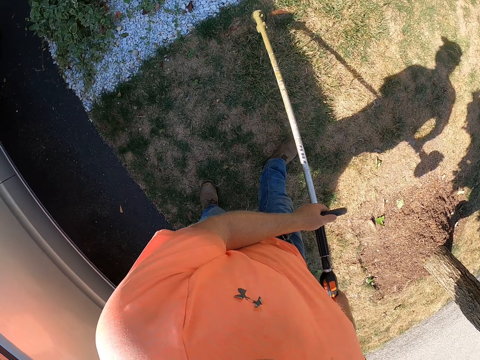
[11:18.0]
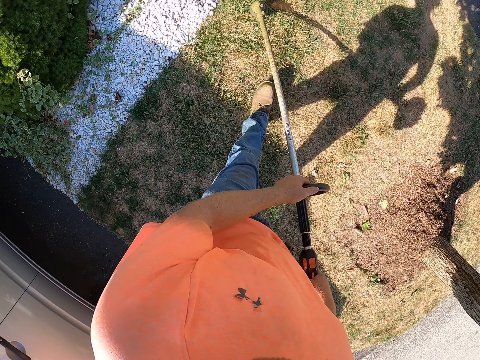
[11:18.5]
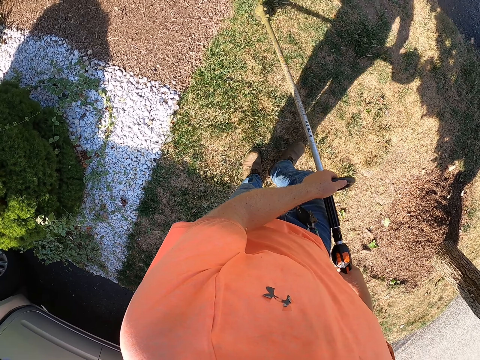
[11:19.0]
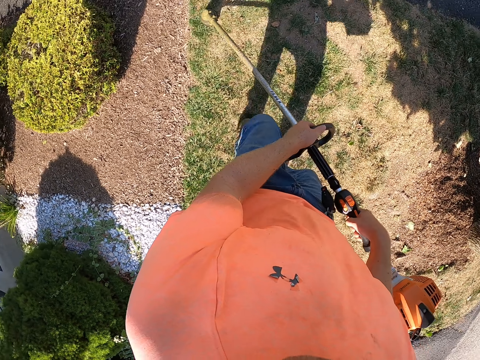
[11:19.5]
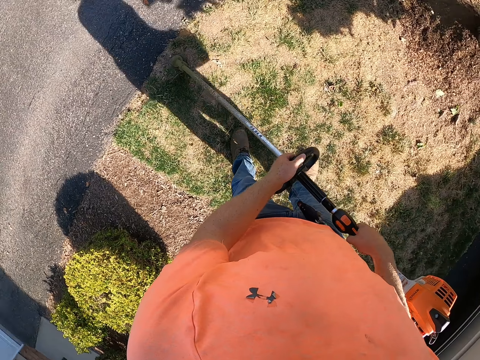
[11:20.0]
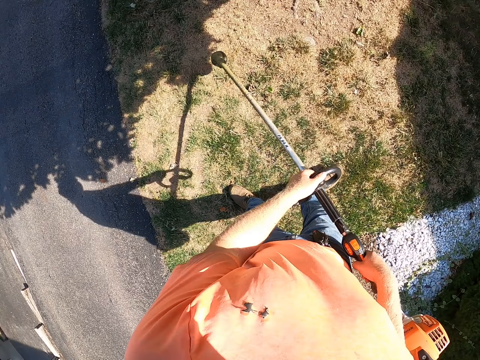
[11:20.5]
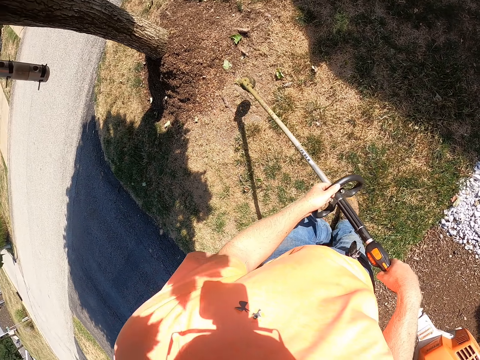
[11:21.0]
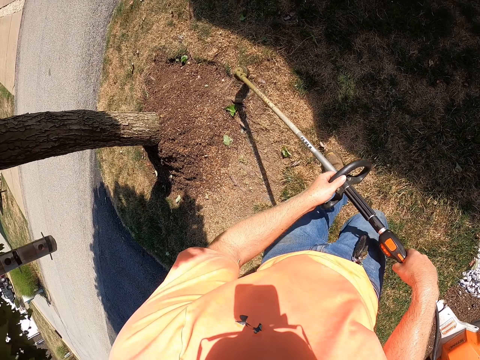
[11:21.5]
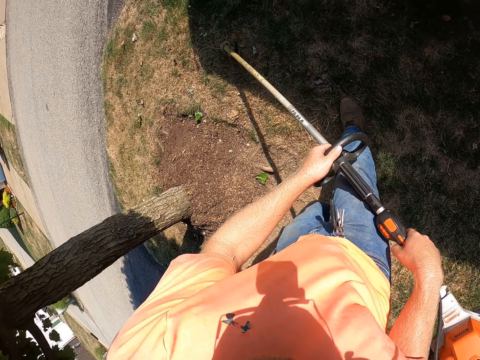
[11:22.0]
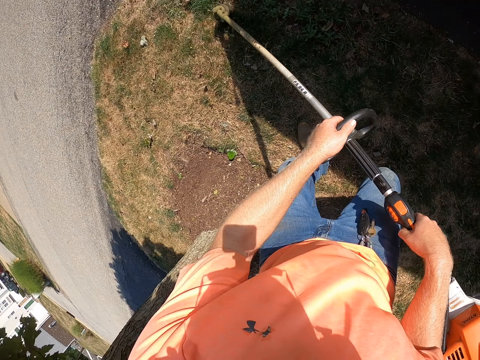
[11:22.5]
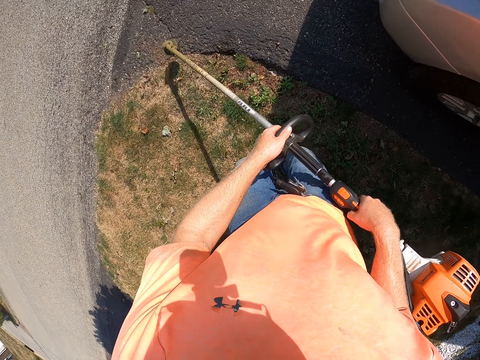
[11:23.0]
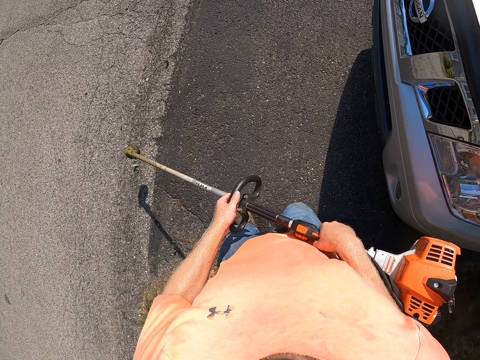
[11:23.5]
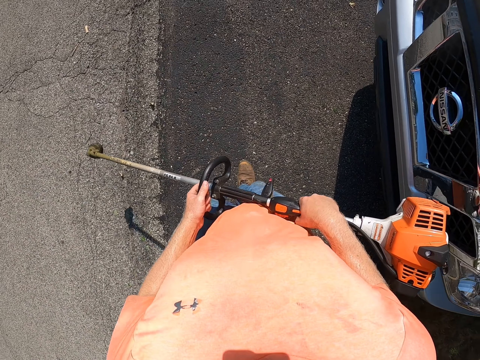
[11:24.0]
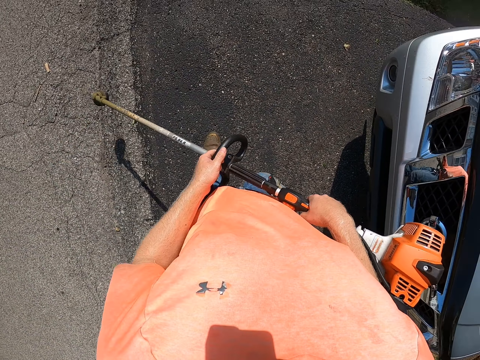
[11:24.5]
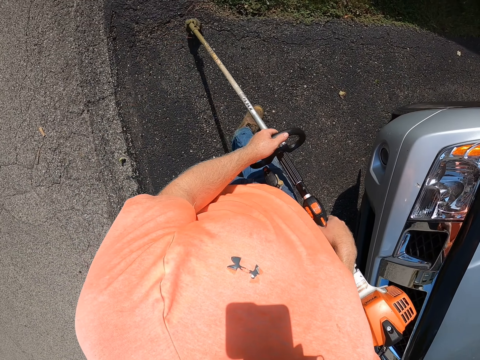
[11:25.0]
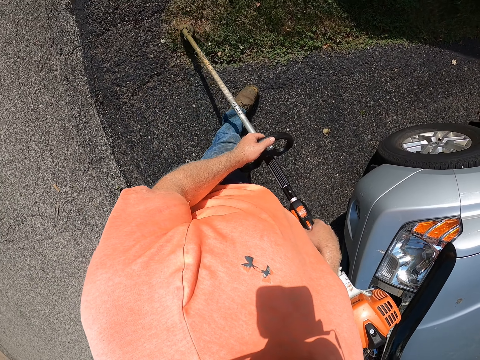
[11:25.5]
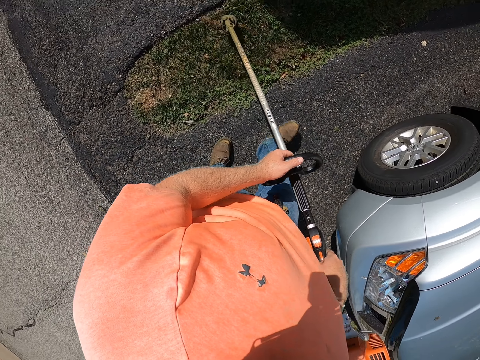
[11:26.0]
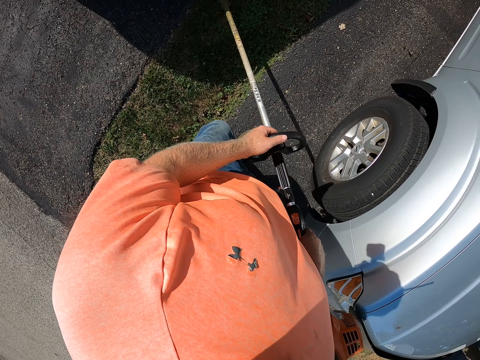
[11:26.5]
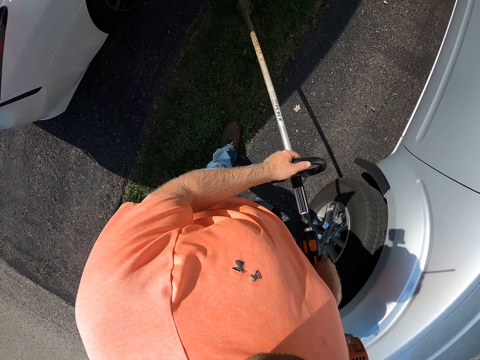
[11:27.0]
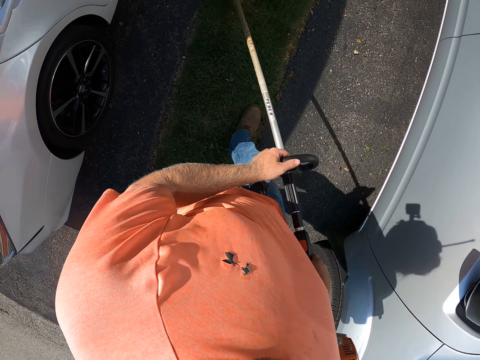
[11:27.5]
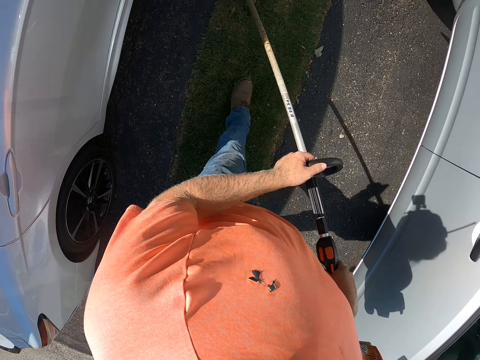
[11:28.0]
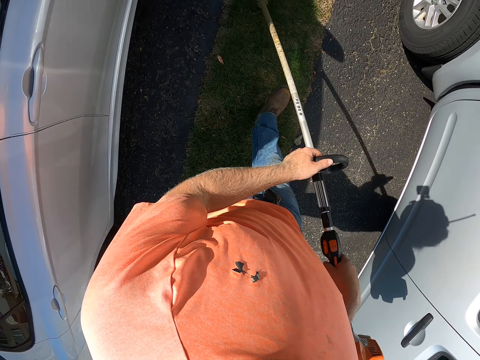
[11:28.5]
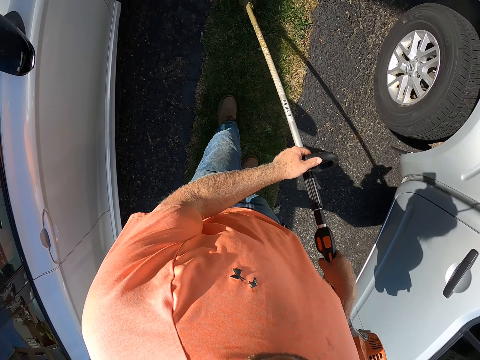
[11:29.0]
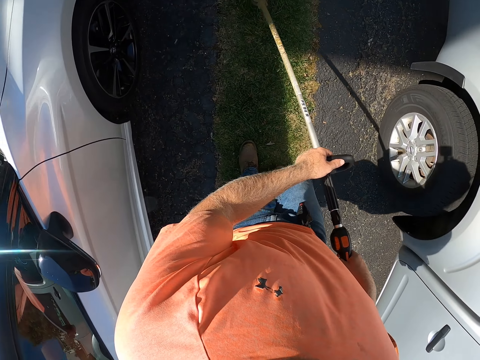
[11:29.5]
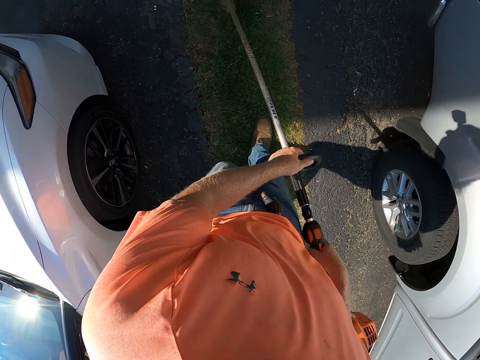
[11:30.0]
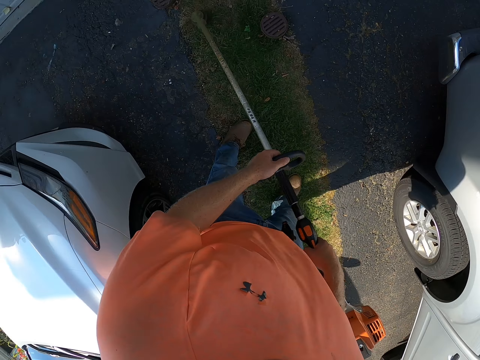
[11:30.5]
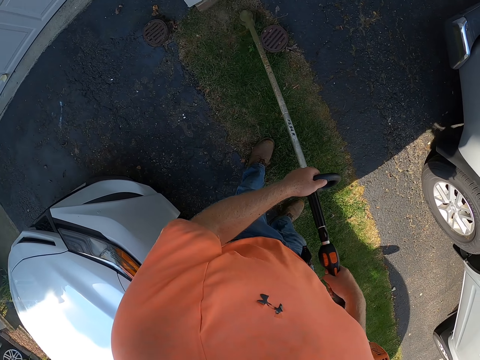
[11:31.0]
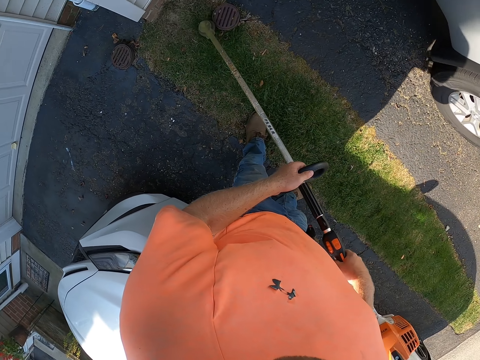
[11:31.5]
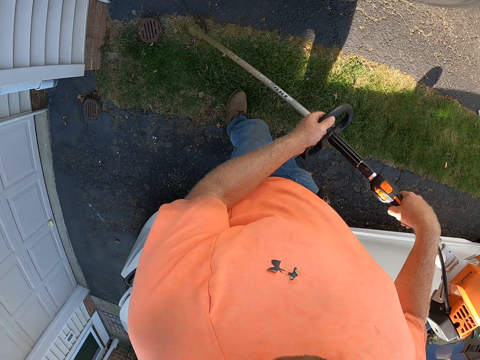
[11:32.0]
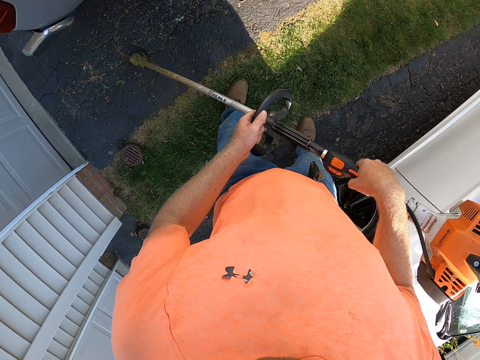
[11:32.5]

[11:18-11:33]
The camera wearer lifts a vacuum. He walks on the tarred road with the grass cutter in his hands. He vacuums grass. He cuts some grasses on a lawn near the tarred road with the grass cutter in his hands.

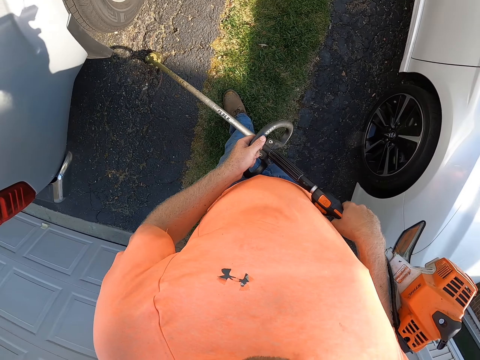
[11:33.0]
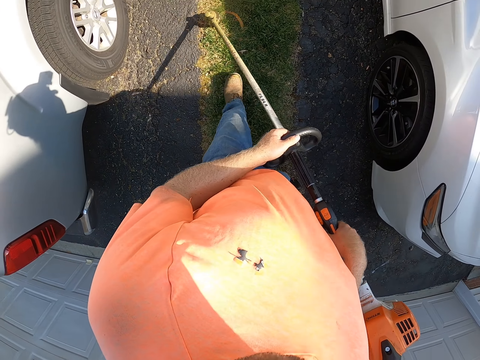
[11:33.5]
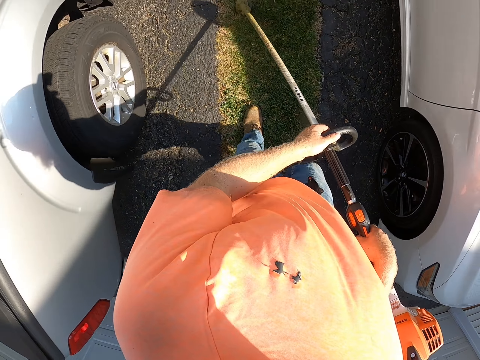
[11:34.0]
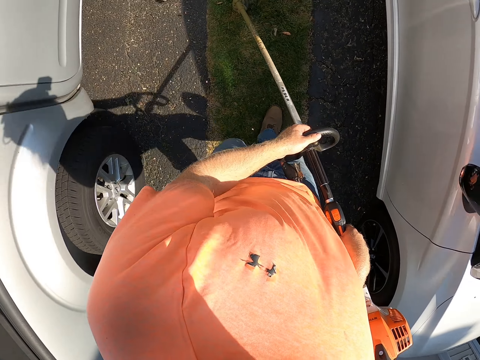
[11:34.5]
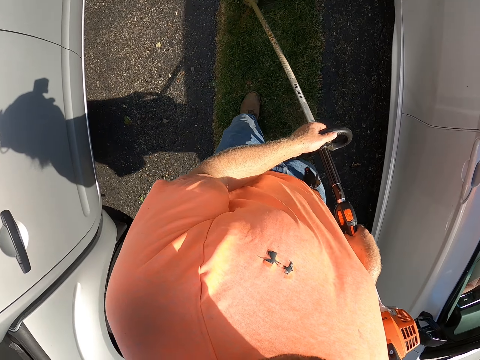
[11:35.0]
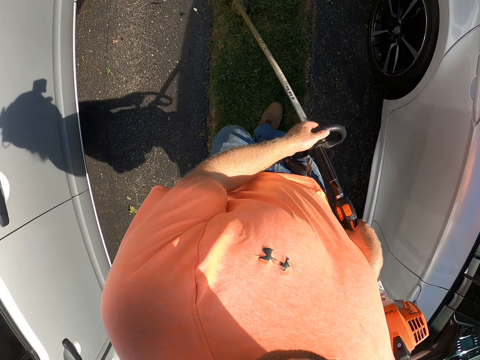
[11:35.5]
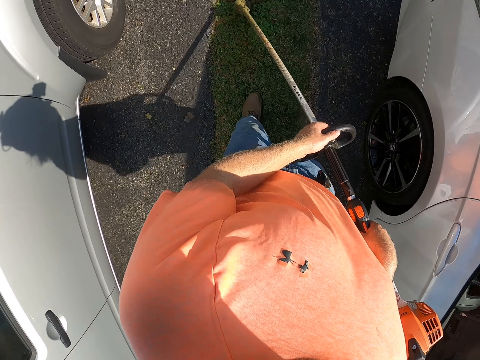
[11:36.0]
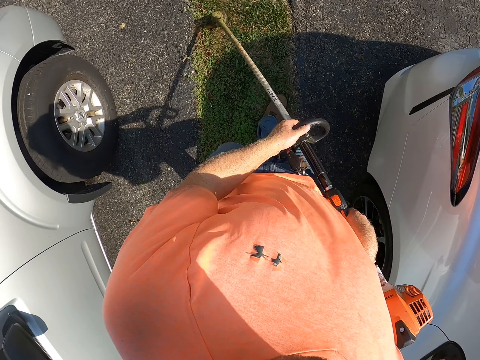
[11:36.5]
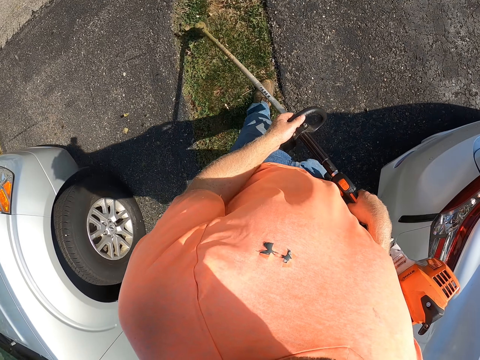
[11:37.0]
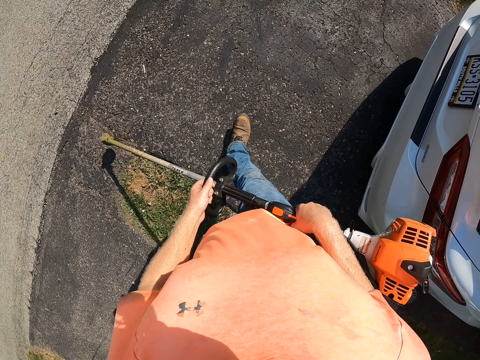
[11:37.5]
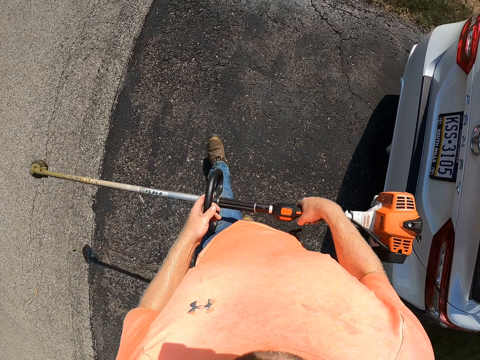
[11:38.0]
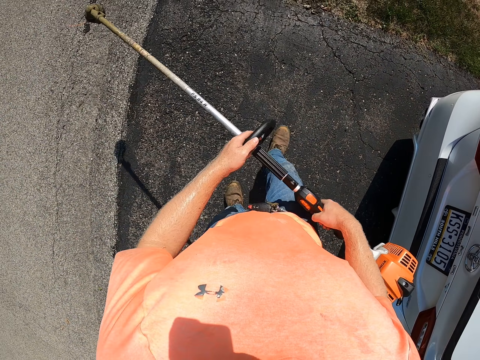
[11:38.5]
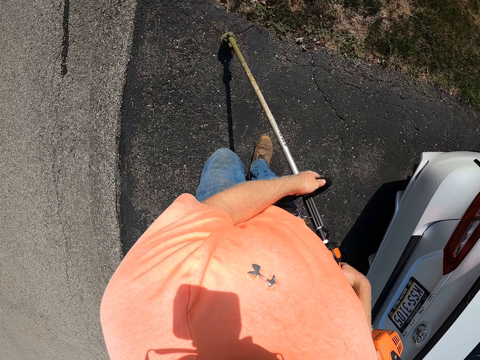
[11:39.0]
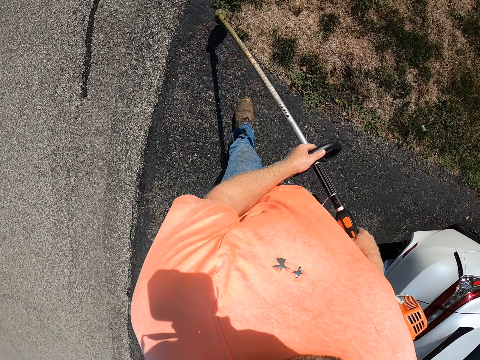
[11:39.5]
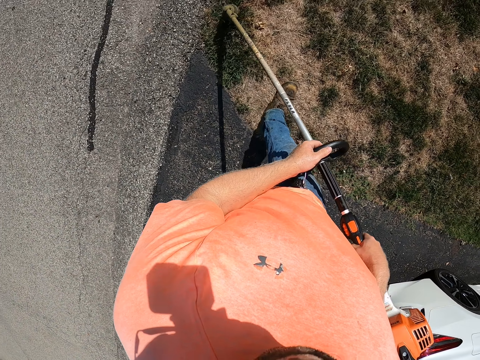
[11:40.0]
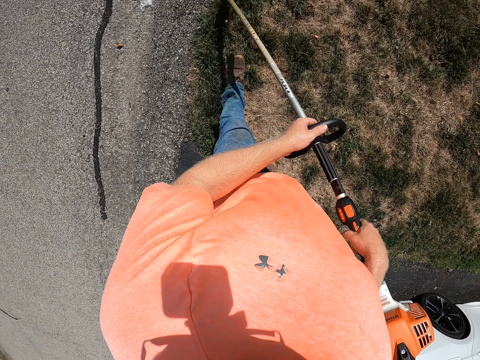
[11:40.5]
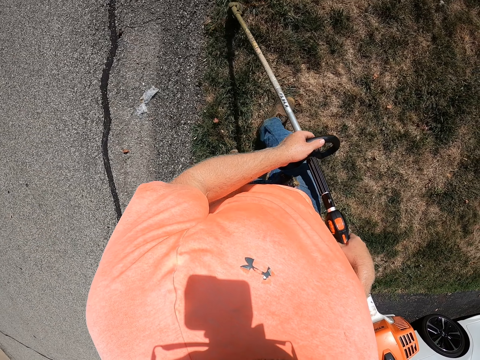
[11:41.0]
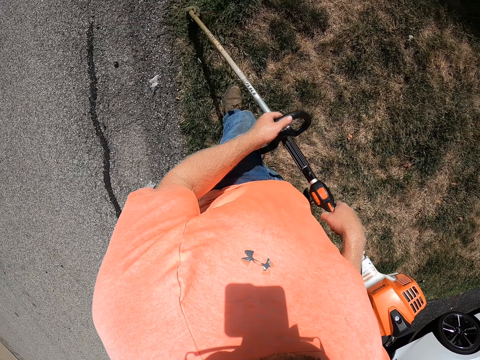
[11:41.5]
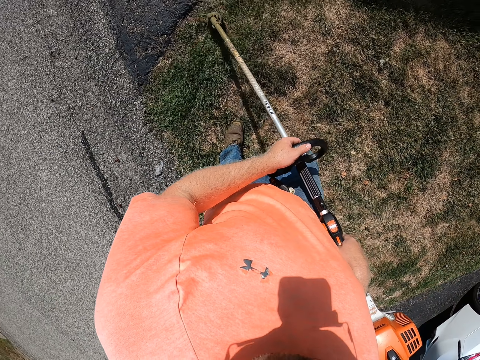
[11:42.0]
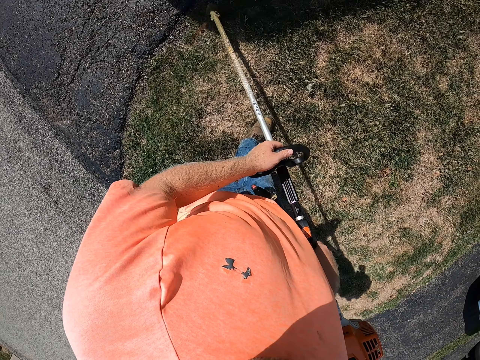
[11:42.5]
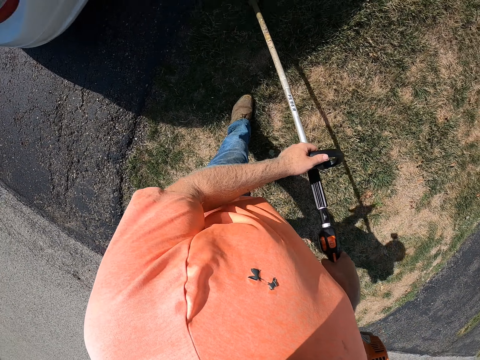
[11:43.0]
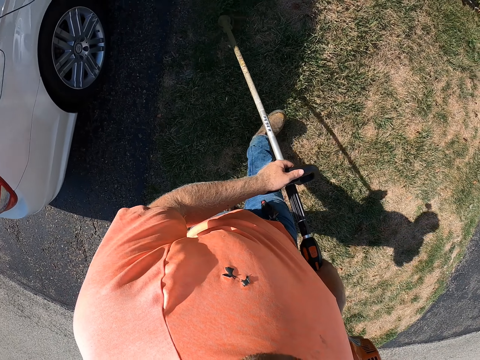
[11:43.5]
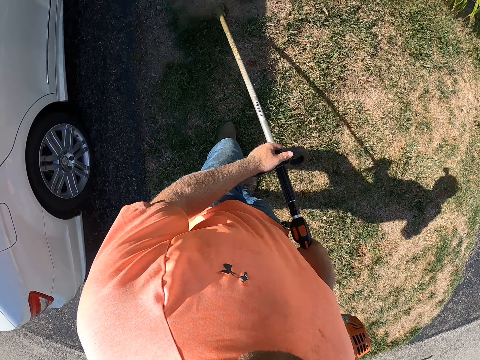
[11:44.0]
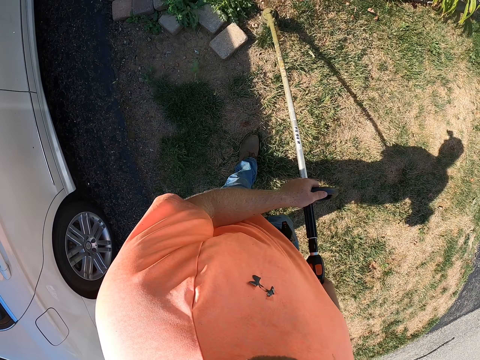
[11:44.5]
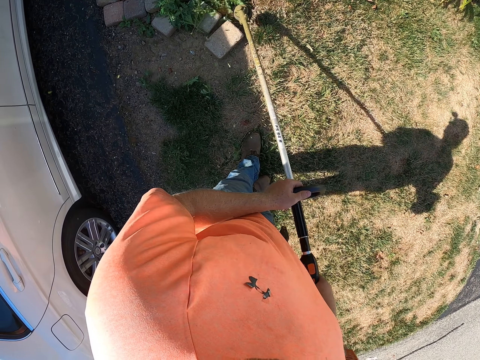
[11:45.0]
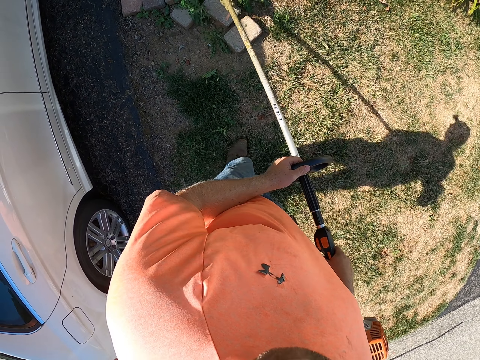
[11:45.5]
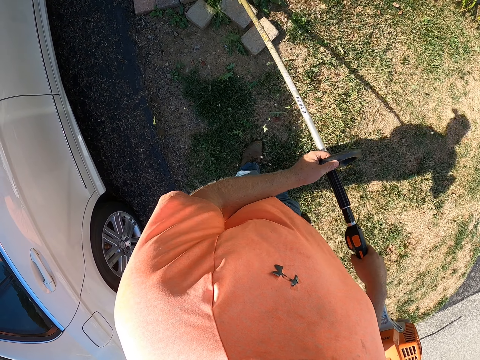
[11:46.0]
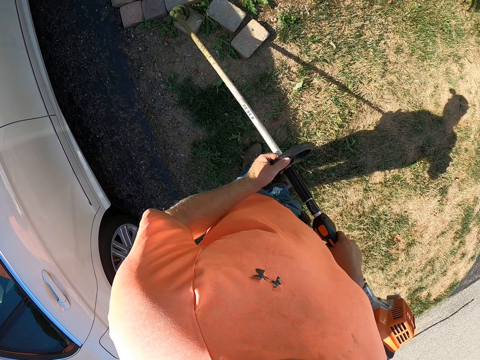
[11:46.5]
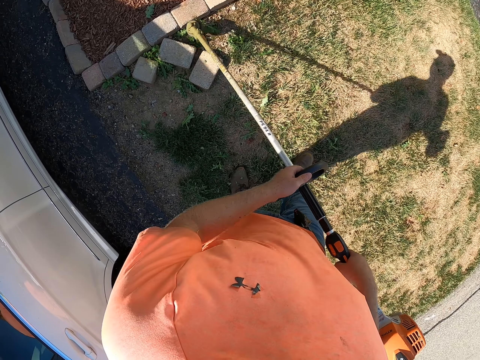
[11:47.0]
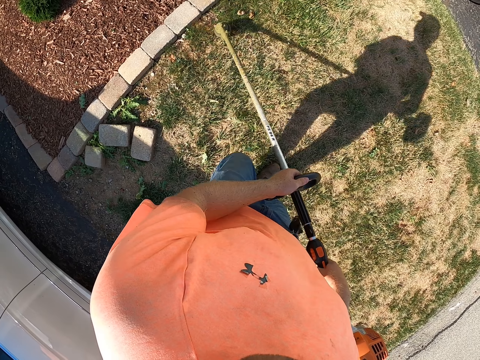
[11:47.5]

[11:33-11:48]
The camera wearer lifts a vacuum. They vacuum grass.
